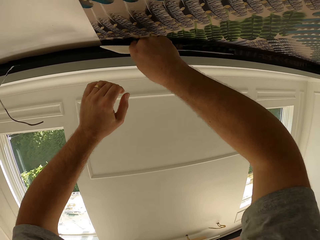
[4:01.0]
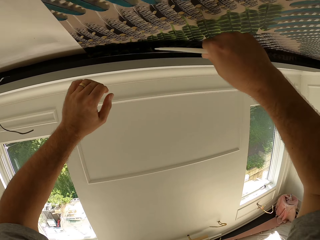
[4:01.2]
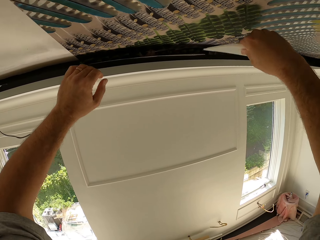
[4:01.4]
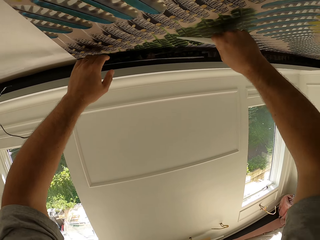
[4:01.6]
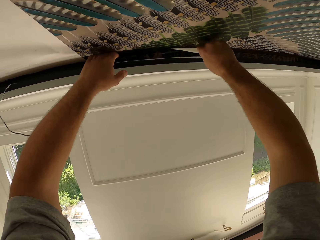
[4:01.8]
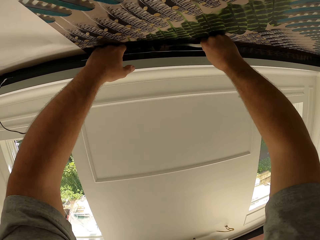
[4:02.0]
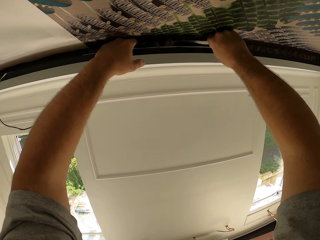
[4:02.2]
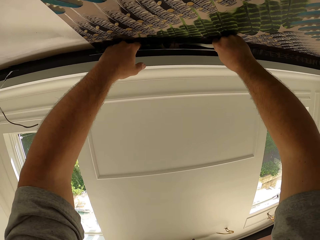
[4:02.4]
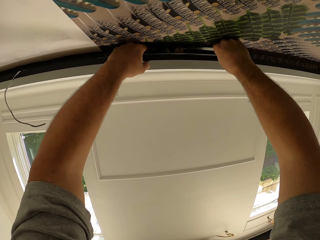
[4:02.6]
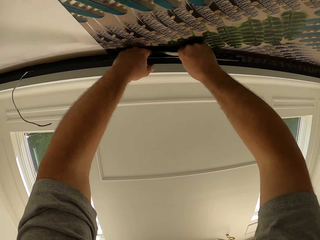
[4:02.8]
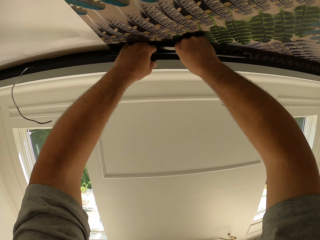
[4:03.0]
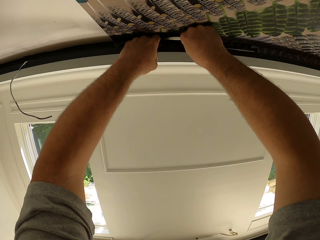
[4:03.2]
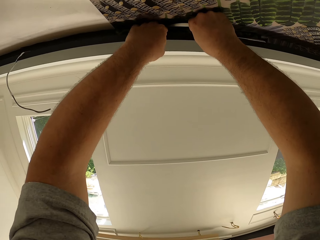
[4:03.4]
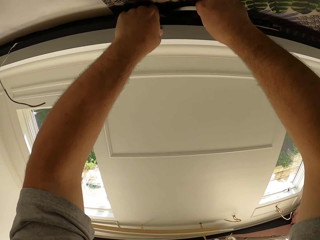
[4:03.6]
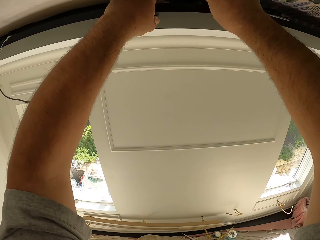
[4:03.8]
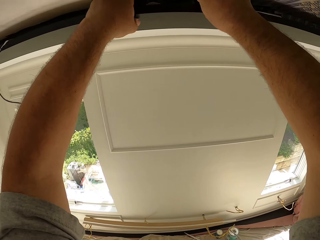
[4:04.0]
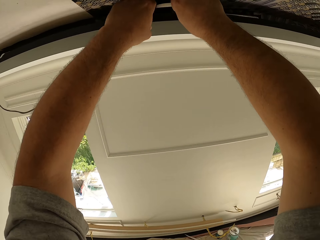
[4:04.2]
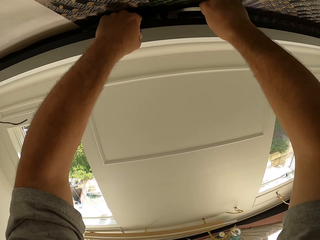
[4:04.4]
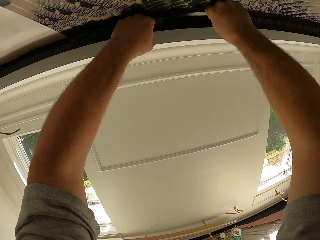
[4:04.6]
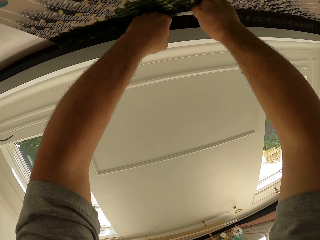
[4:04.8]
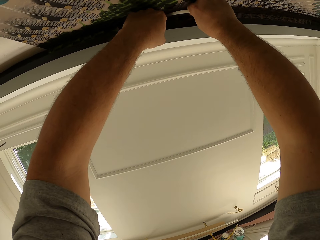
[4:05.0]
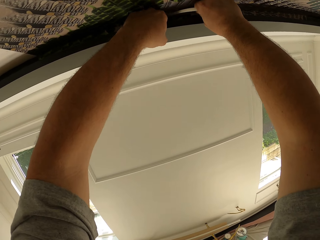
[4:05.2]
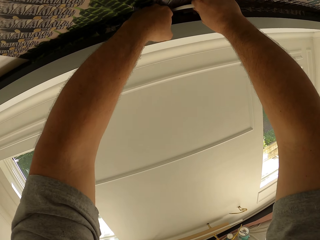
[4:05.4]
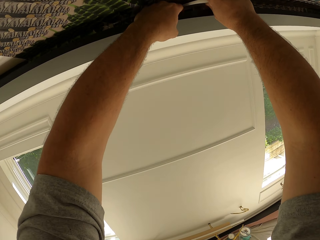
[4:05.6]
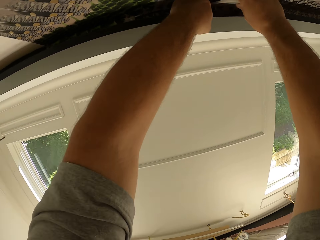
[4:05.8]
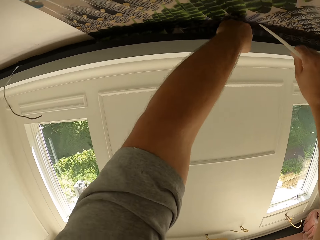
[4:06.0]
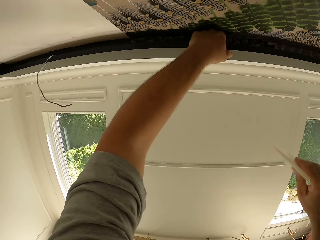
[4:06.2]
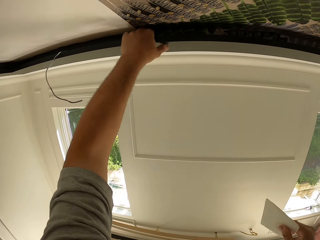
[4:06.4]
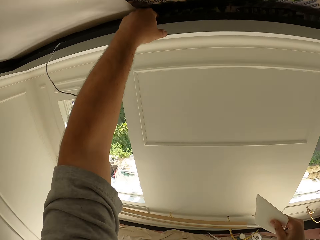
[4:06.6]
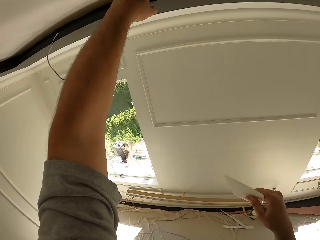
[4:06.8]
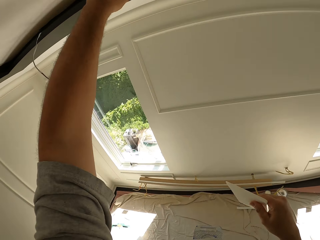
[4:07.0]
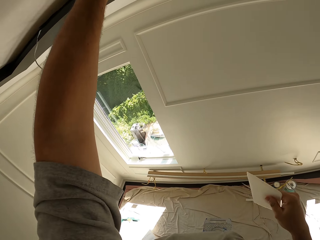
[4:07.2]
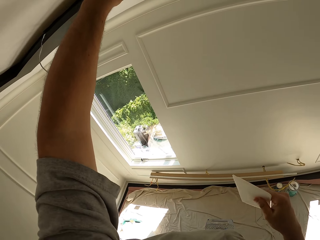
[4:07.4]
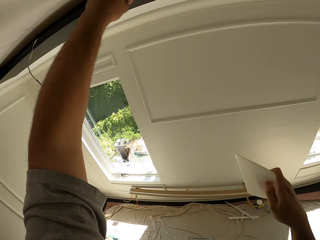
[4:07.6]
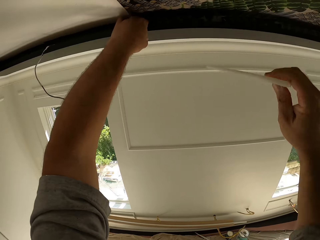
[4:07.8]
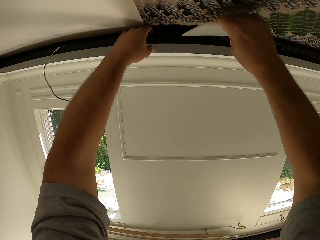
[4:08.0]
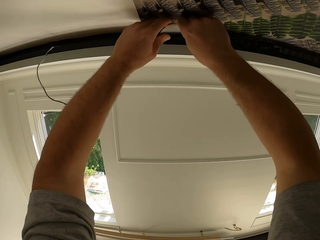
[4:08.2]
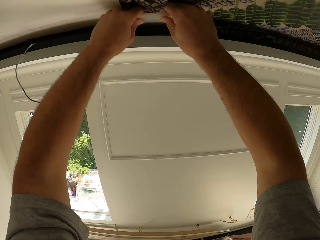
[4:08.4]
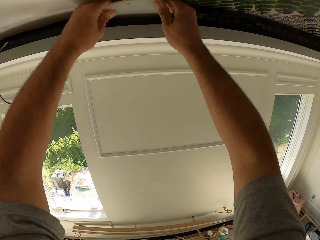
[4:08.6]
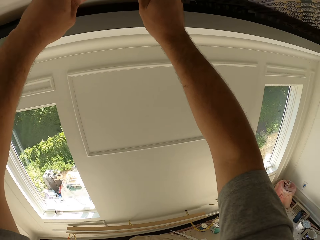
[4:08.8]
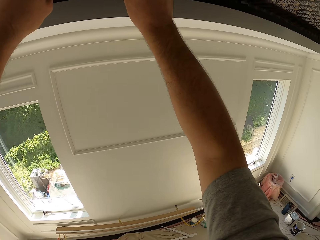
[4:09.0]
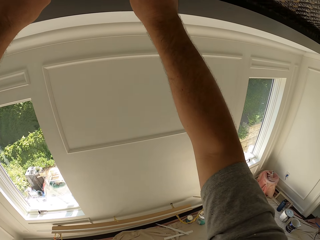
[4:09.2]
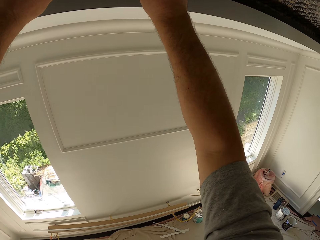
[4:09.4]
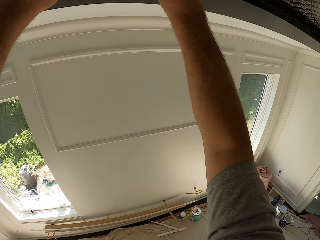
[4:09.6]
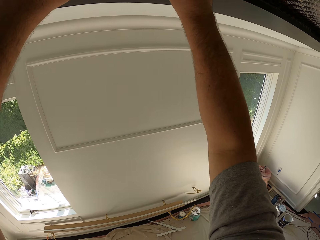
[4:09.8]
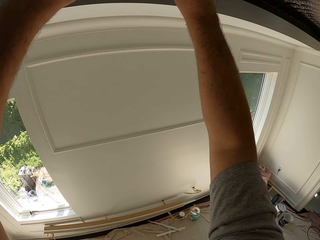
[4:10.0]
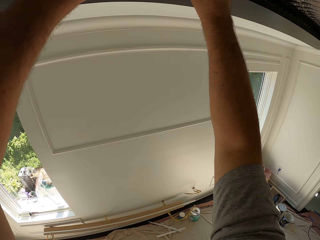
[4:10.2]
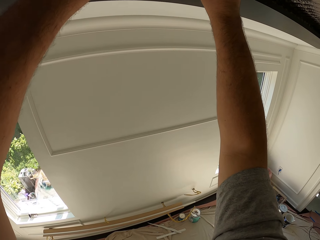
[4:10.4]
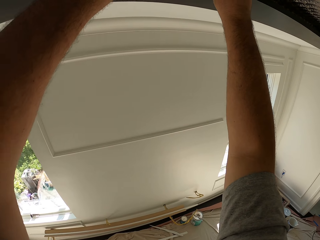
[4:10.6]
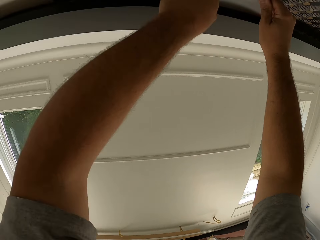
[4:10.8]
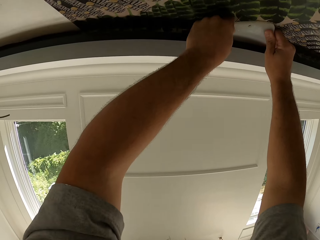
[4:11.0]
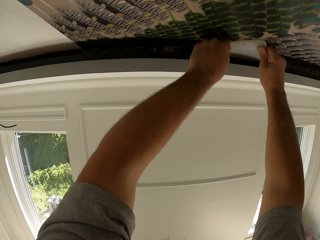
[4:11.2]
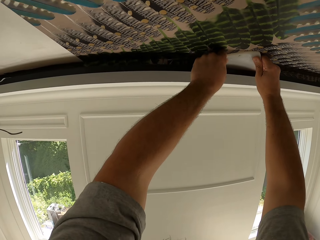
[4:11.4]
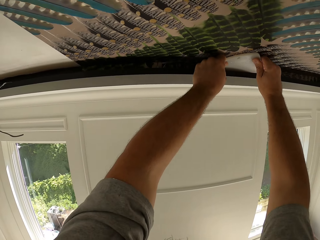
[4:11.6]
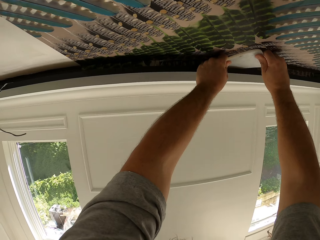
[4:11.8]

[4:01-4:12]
The camera wearer sticks the wallpaper on the edge of the ceiling. They rub the wallpaper using something.

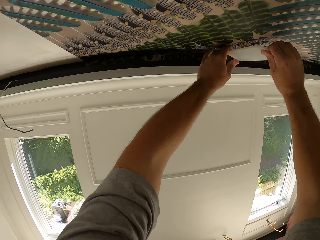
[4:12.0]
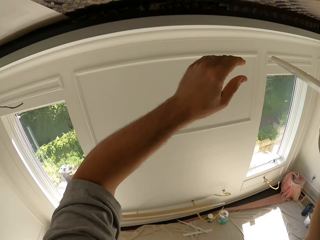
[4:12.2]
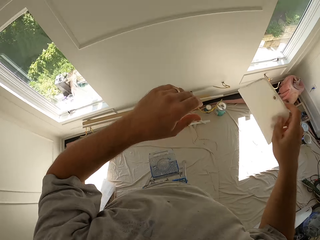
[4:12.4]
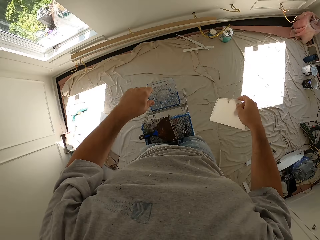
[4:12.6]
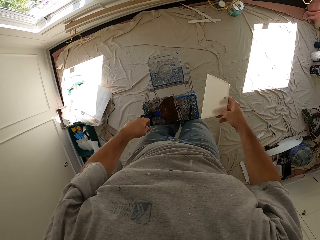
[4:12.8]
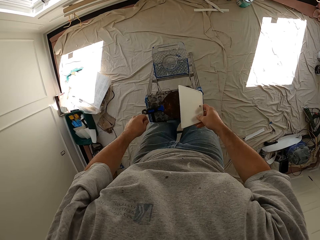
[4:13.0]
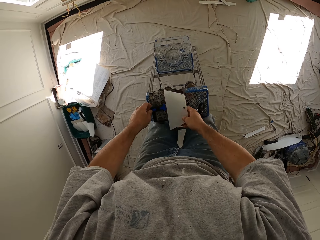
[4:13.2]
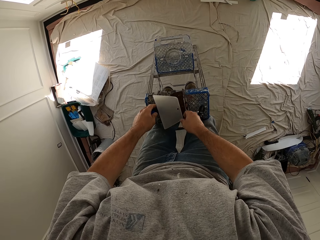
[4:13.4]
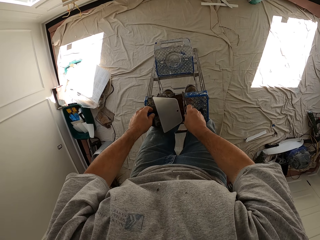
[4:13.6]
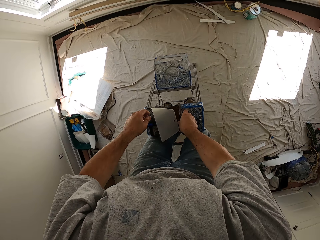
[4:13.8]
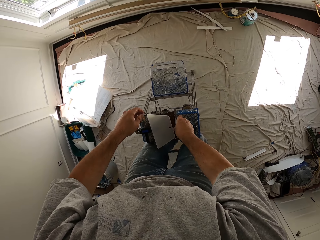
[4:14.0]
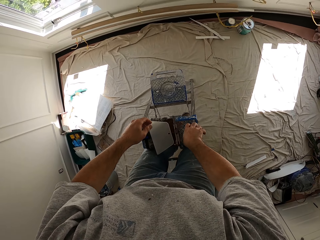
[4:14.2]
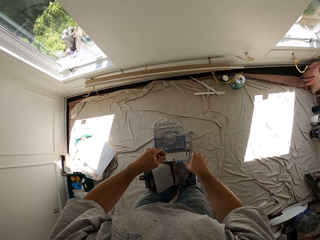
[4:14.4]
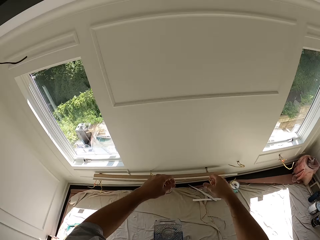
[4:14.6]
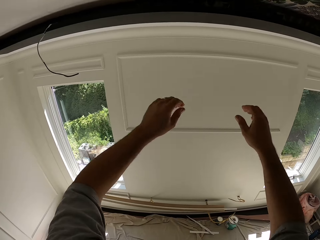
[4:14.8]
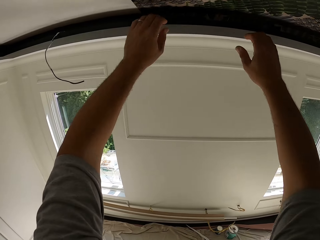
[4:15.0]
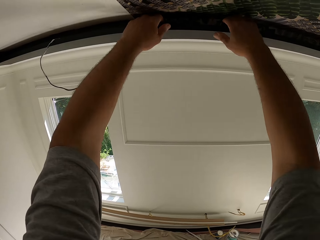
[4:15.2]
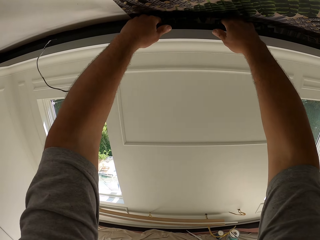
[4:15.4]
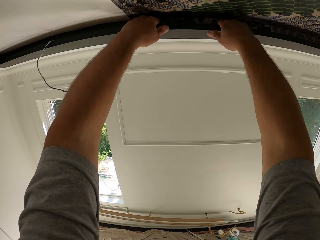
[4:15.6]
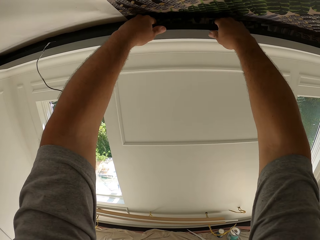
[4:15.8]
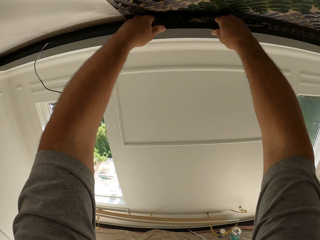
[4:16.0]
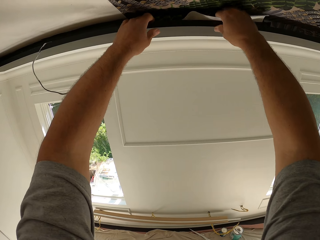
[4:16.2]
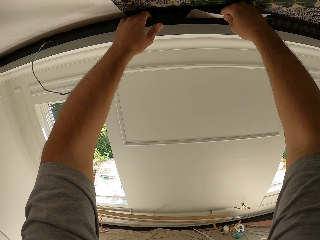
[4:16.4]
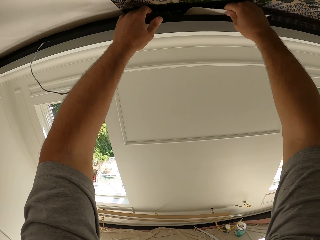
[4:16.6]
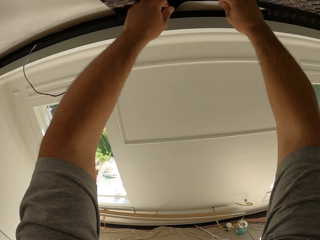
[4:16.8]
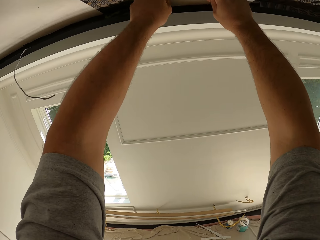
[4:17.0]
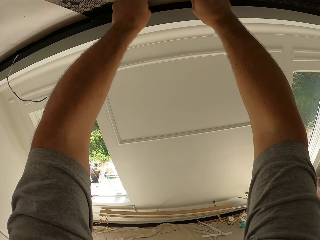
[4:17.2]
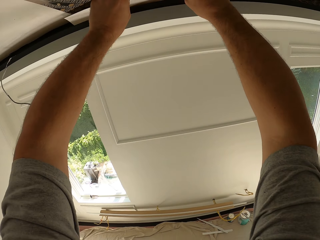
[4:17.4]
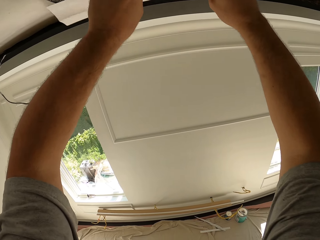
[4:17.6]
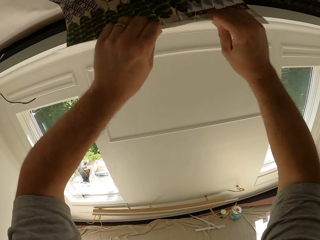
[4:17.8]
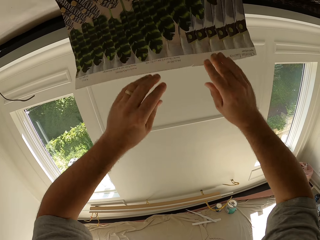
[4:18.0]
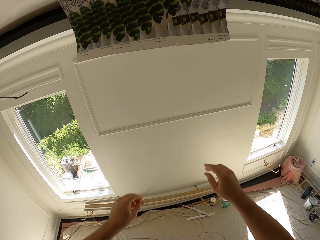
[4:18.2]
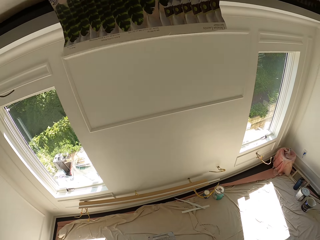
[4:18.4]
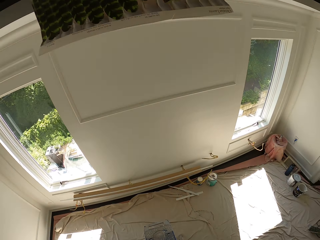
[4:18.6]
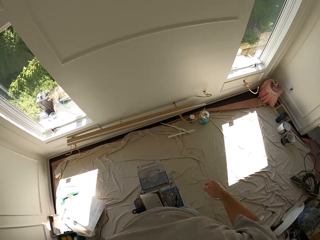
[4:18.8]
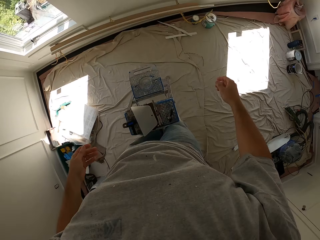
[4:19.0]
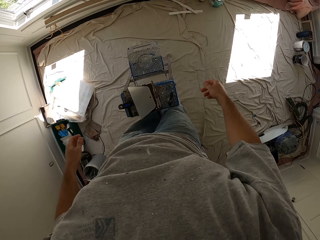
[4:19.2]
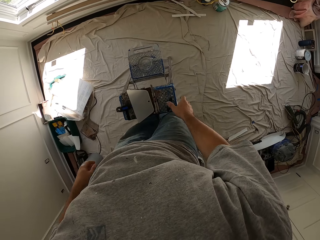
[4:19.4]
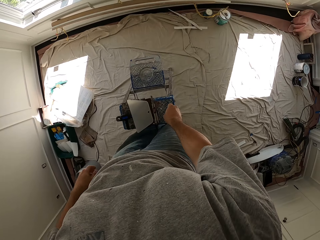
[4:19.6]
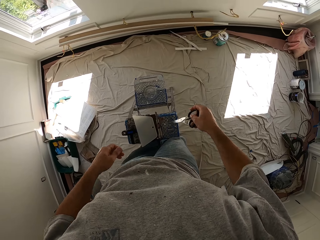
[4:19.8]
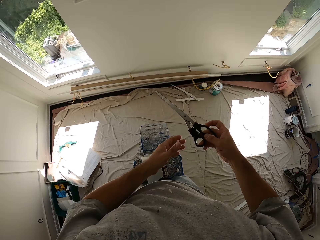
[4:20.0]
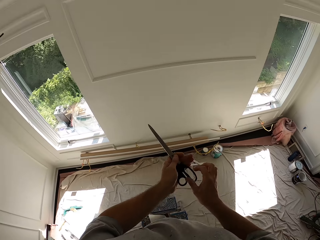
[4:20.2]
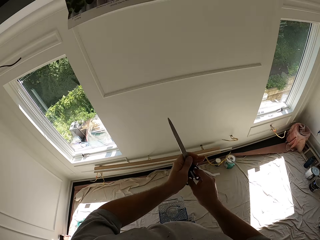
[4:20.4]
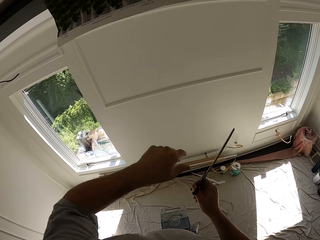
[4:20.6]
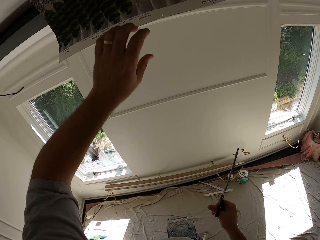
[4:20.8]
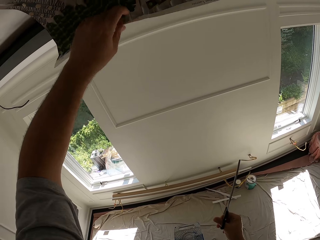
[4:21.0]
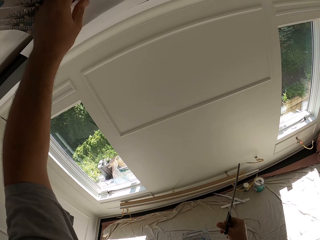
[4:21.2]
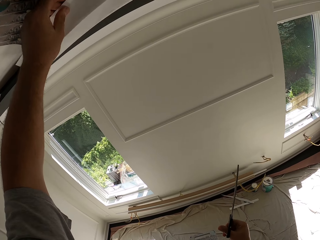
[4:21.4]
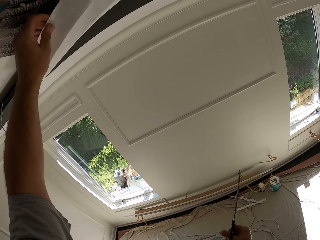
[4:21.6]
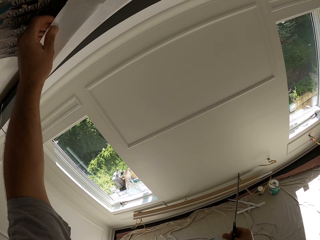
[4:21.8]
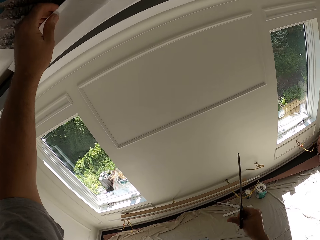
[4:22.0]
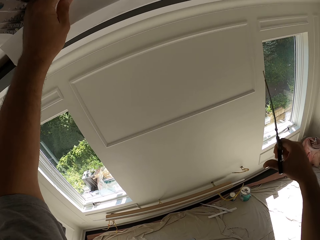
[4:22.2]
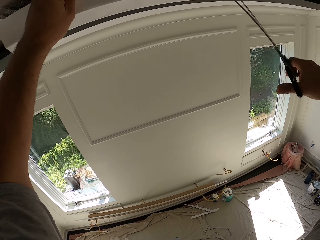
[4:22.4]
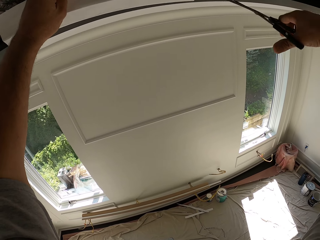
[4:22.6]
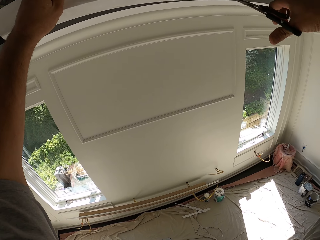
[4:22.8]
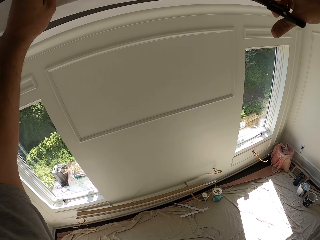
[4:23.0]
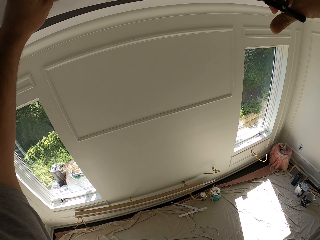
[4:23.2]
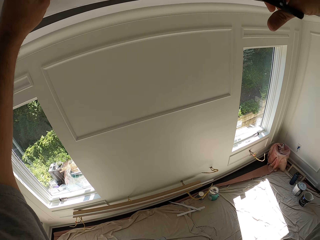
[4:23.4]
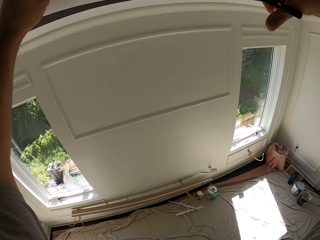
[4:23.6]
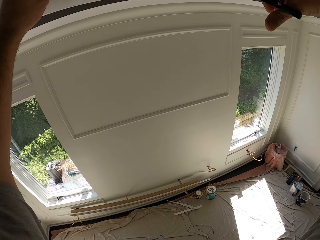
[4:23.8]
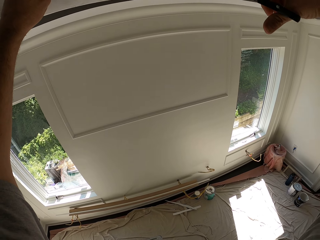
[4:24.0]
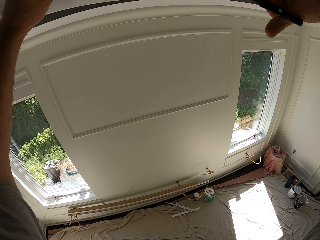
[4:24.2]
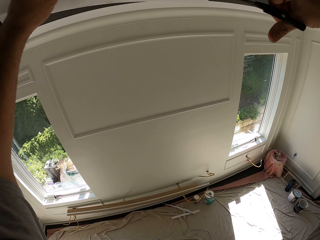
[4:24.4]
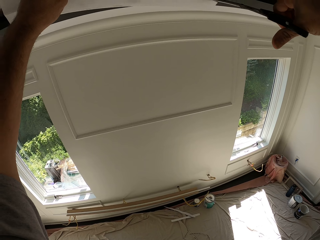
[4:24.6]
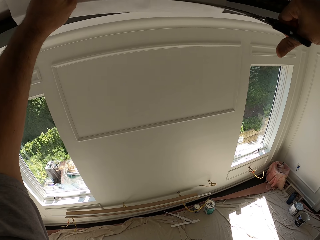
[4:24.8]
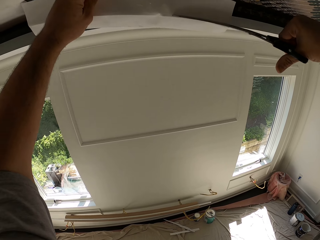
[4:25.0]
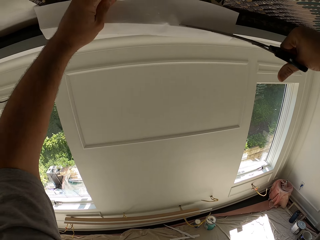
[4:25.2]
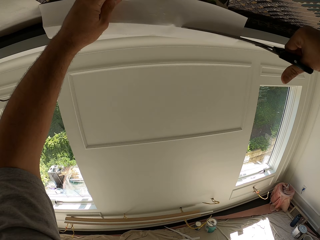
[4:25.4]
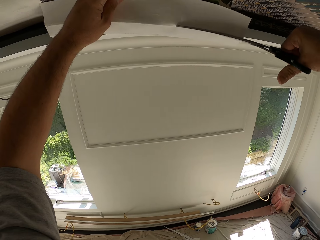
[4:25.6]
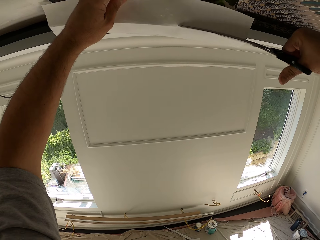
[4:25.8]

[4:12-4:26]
The camera wearer drops the wallpaper smoother on the ladder. They pull the wallpaper with both hands. They remove the wallpaper. They pick up a pair of scissors. They cut the excess wallpaper.
